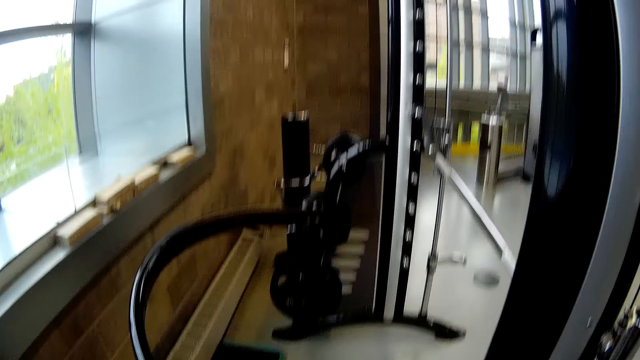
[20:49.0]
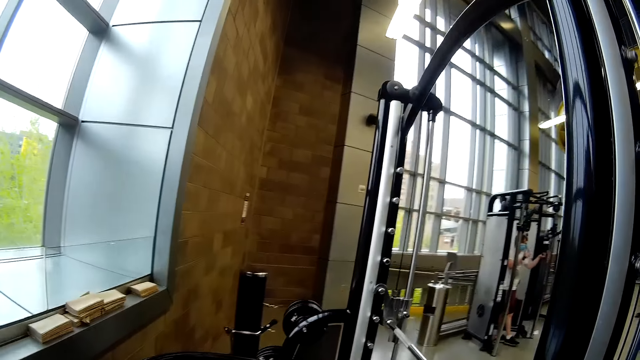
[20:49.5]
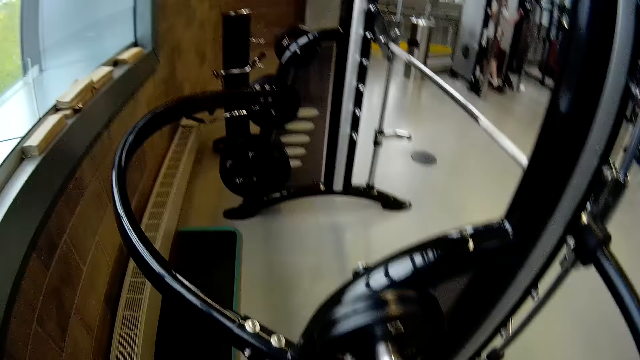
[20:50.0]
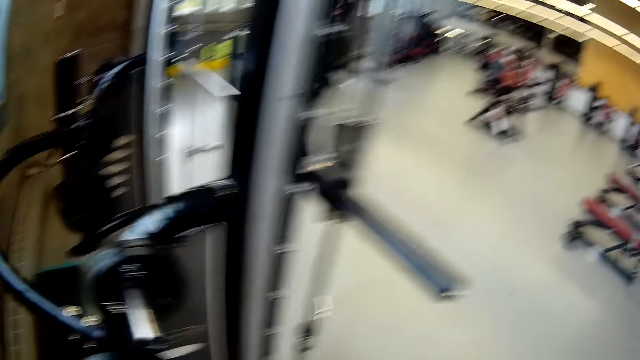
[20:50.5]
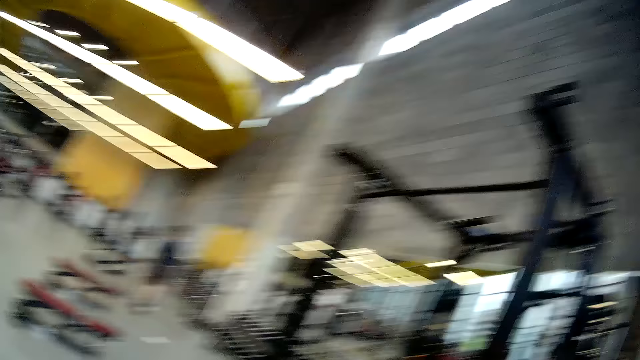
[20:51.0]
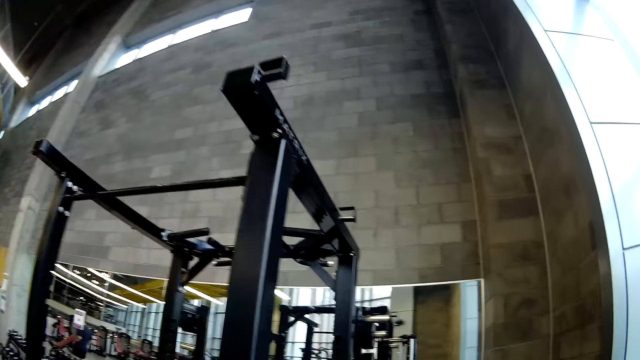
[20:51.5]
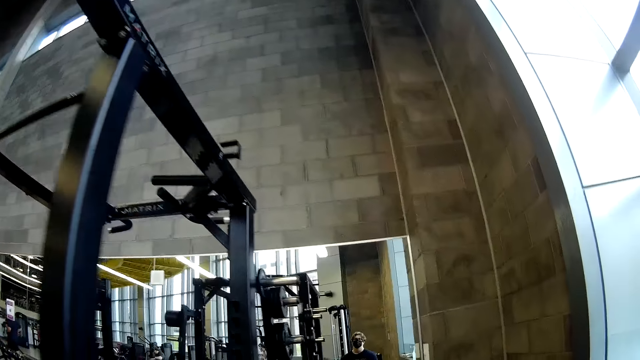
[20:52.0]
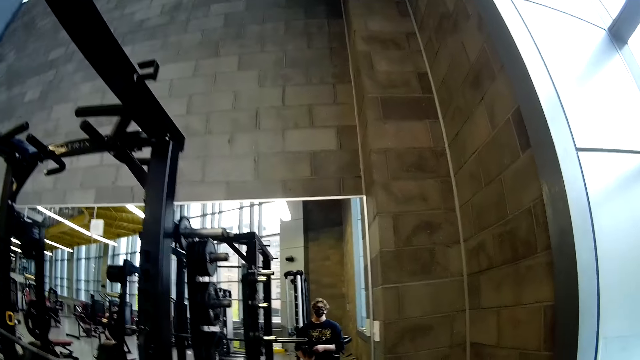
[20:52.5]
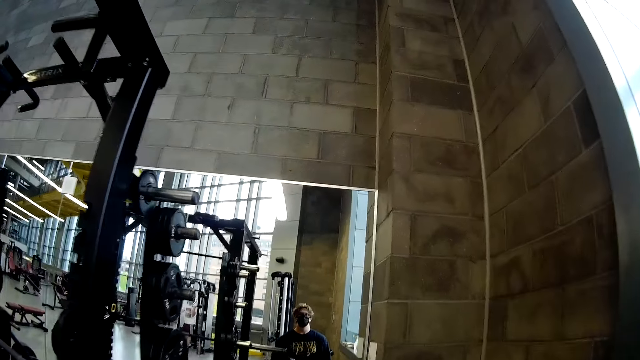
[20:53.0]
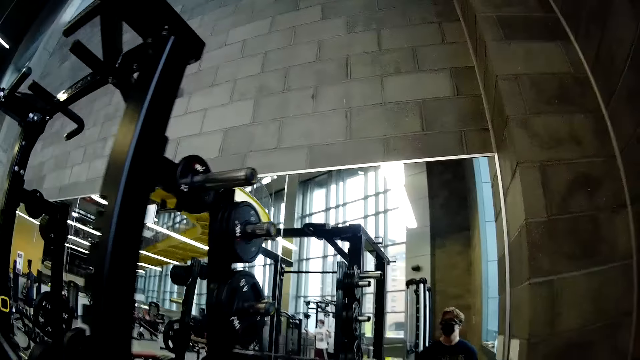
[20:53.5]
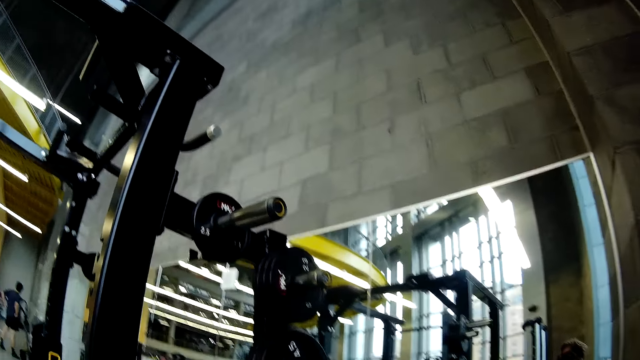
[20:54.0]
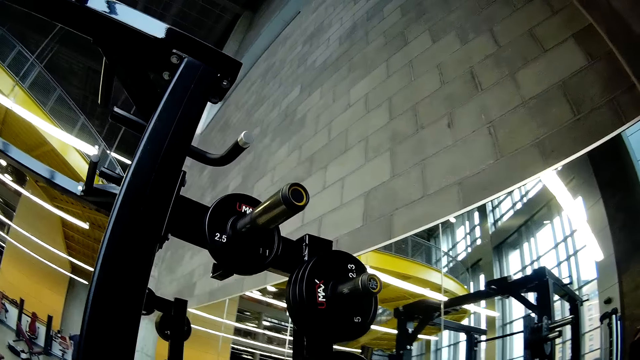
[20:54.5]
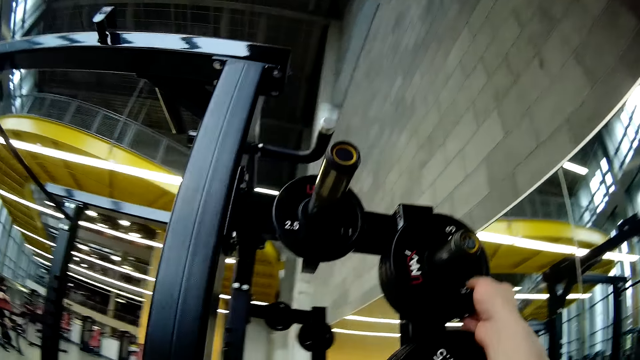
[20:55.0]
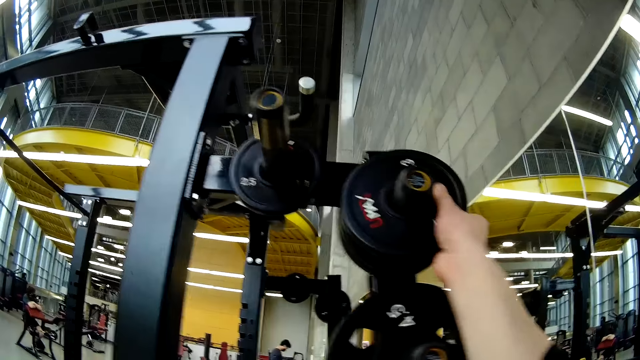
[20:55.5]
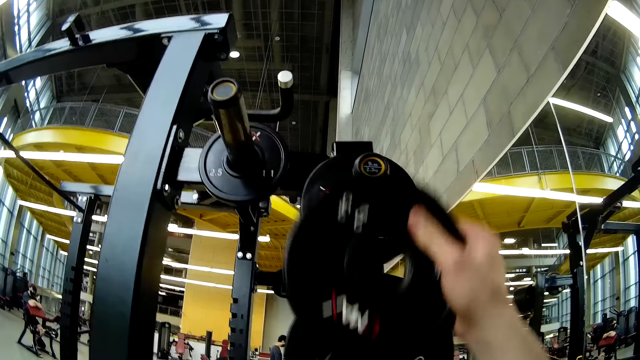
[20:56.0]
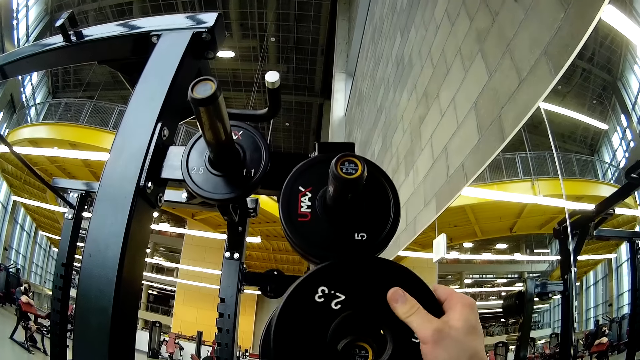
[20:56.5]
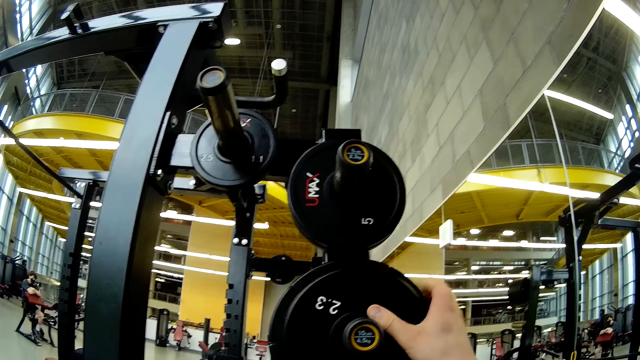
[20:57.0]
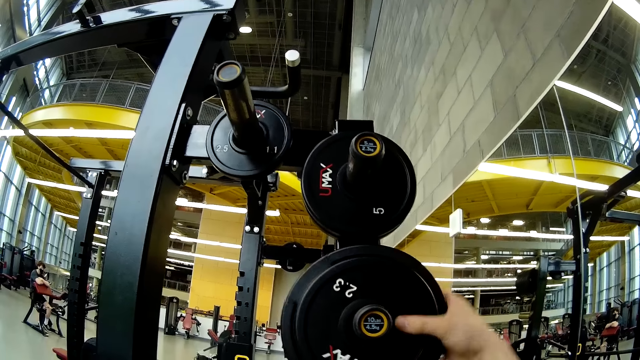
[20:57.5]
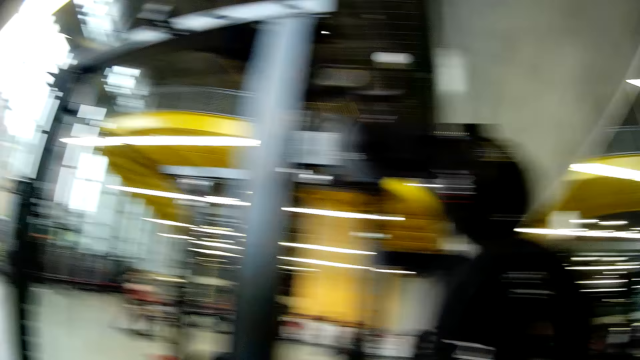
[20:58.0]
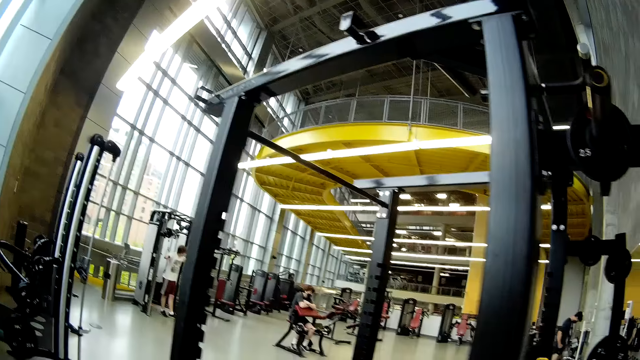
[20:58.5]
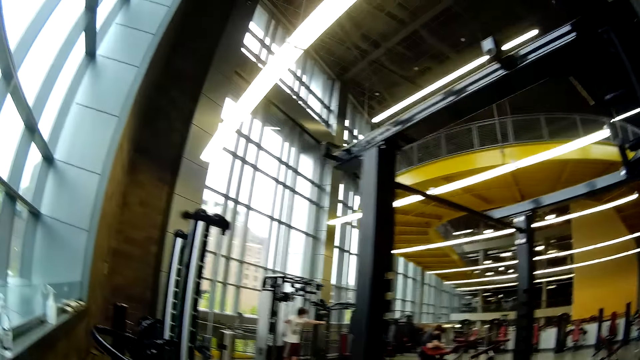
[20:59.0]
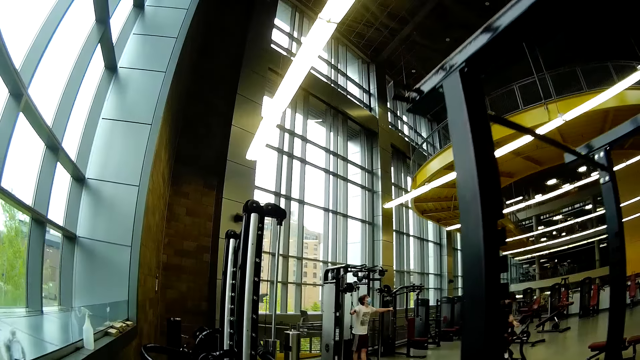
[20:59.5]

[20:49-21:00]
The camera wearer moves a weight on a folding power cage with his right hand. He removes a metal plate from the steel. He puts the metal plate in the steel. He removes two weights from the folding power cage with his right hand.

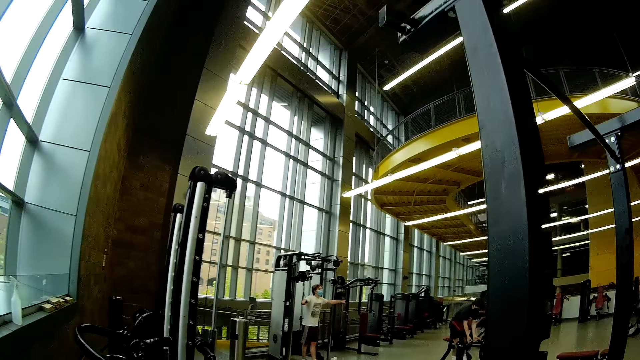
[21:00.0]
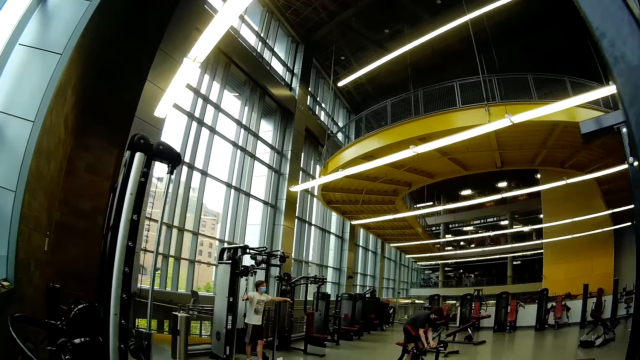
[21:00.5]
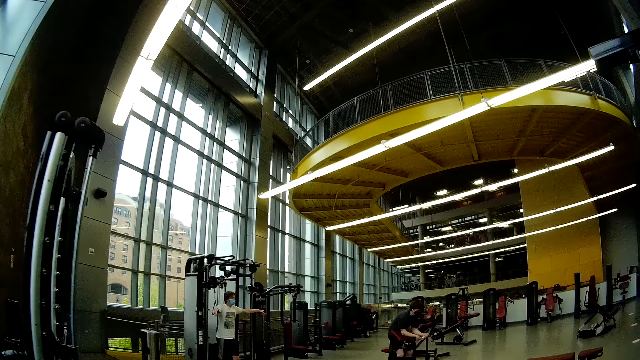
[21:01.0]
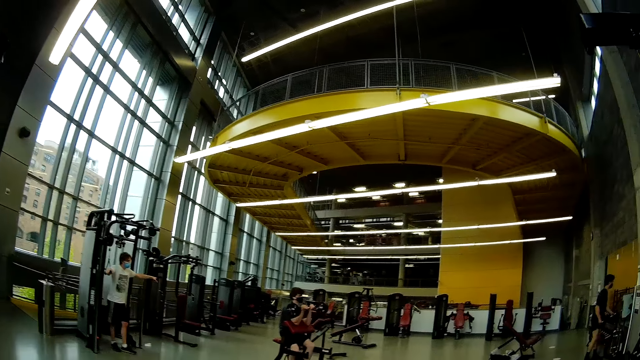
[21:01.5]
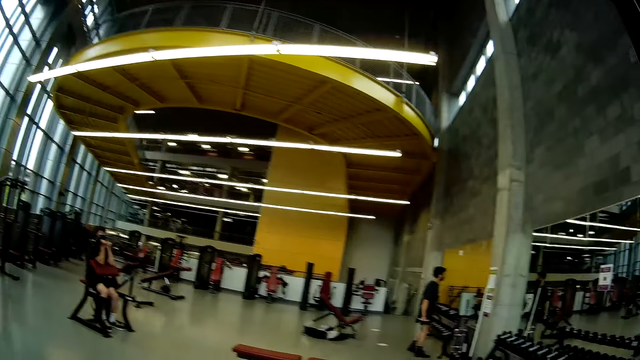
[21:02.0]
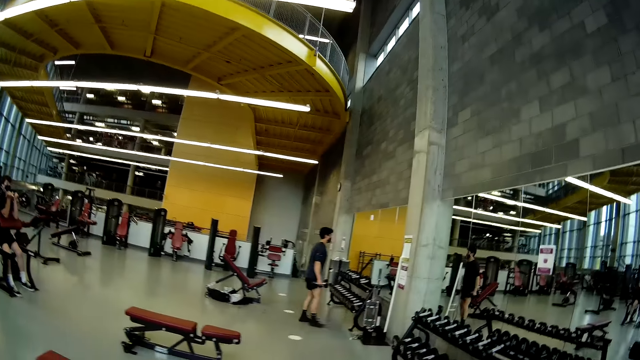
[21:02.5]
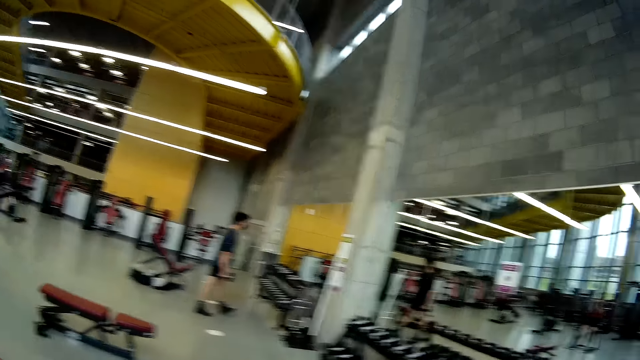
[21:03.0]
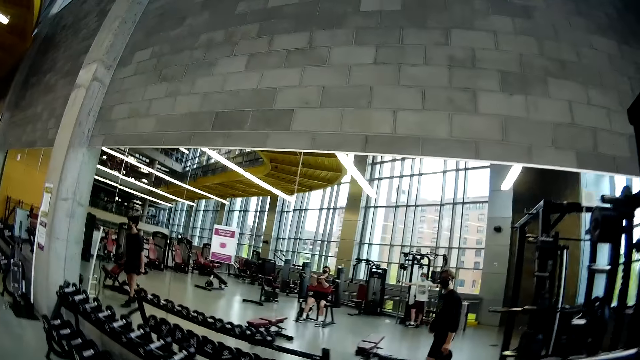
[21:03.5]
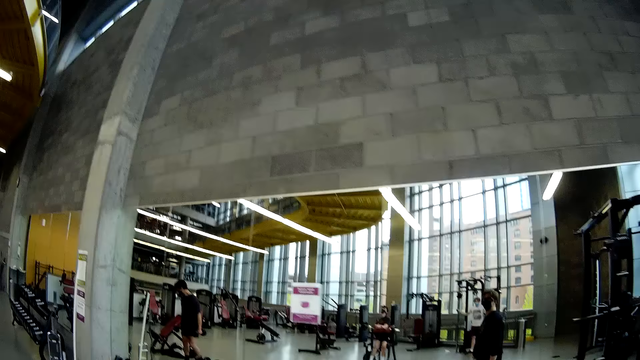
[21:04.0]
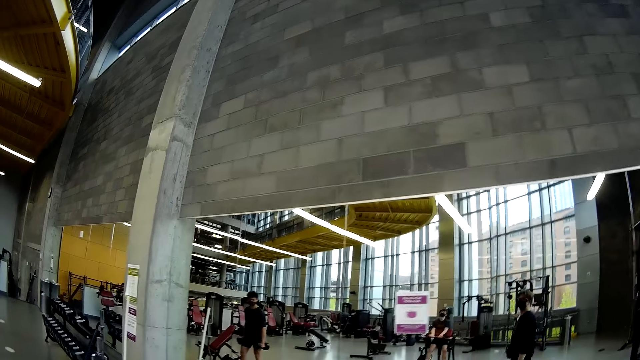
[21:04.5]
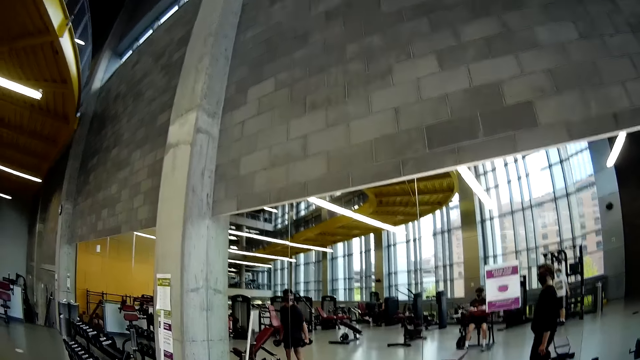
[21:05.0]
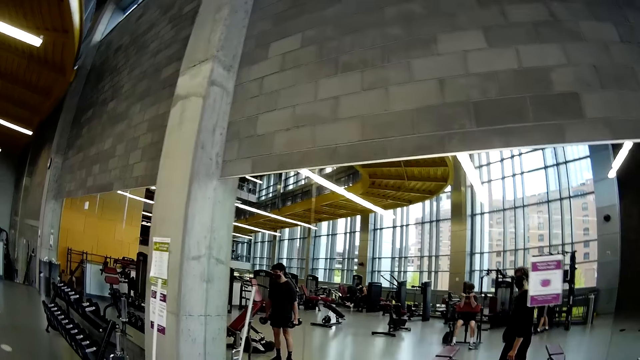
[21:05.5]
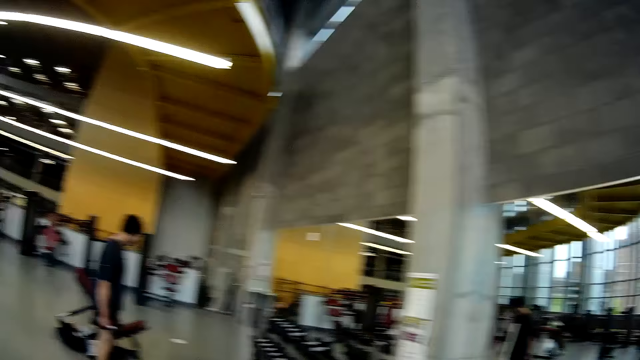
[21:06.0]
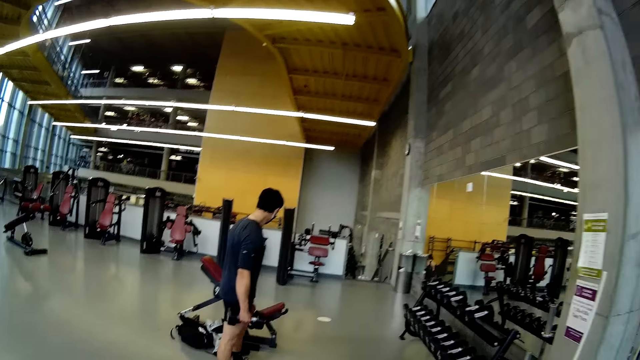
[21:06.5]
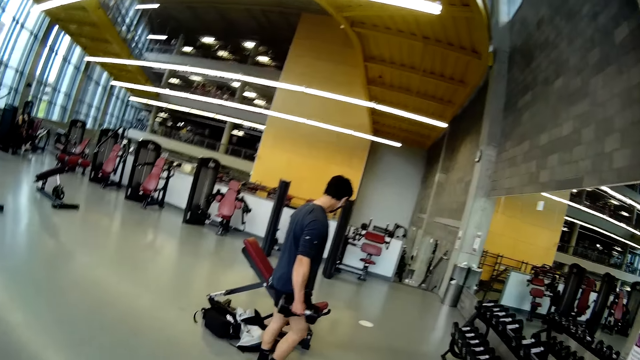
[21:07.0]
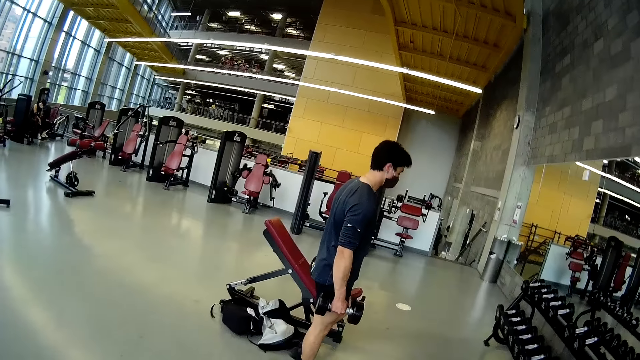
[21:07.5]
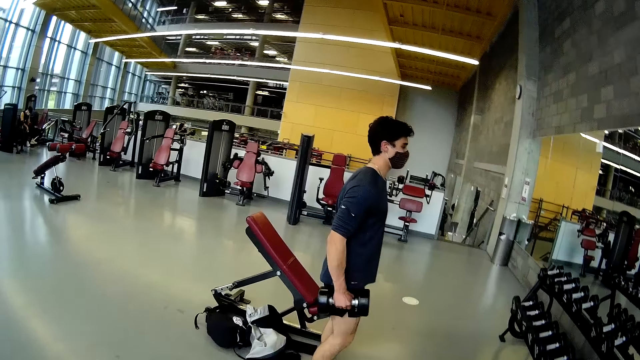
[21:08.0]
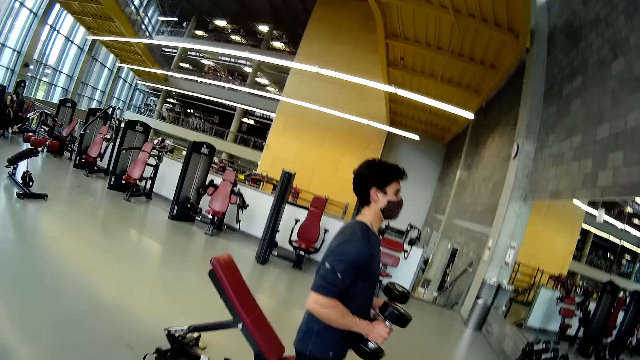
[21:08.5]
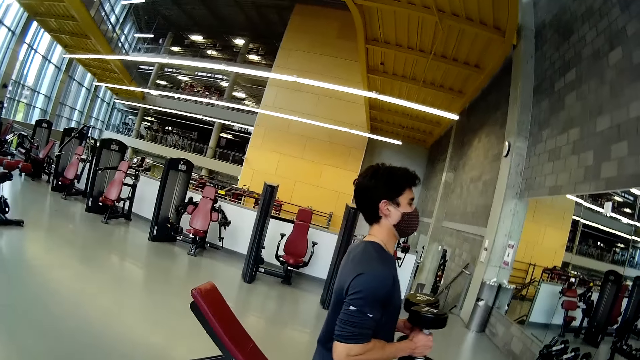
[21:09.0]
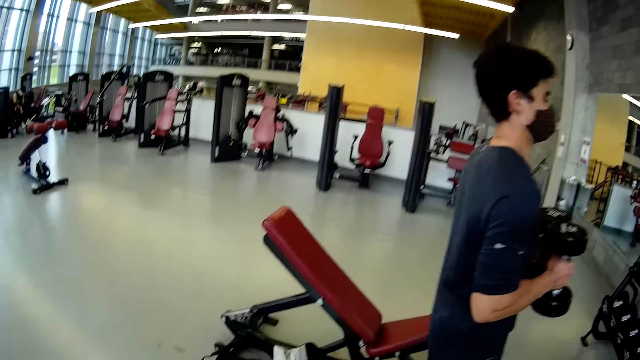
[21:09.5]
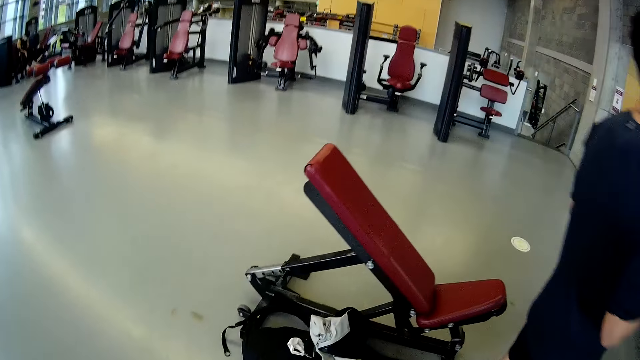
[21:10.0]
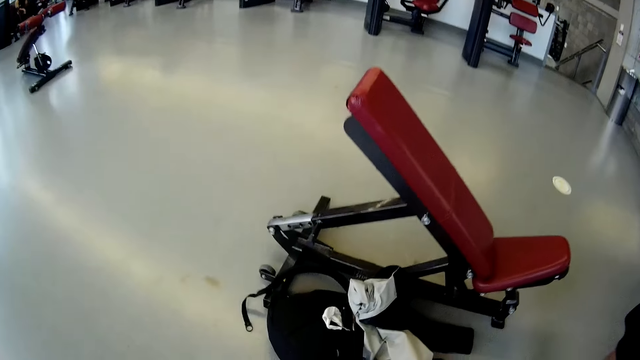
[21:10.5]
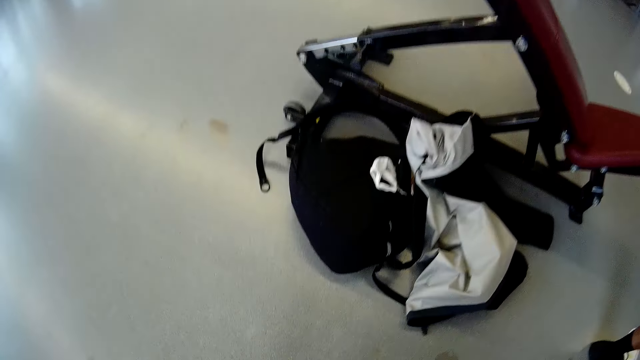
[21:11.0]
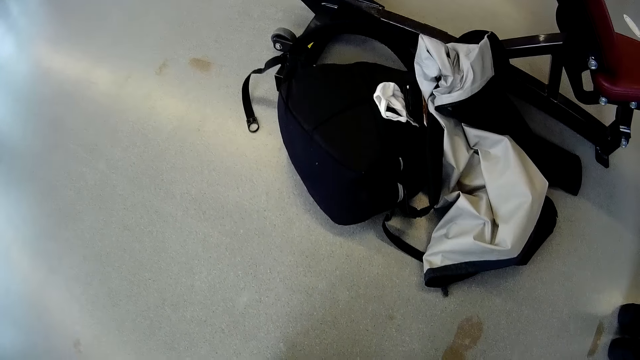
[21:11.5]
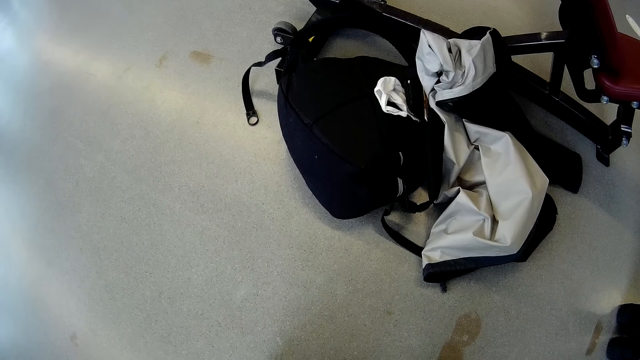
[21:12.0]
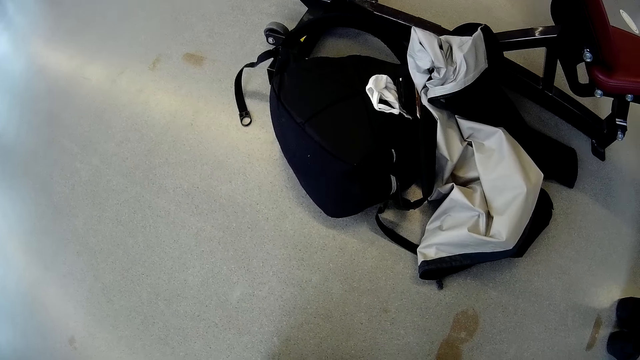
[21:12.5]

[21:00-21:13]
The camera wearer walks around. The man lifts a weight bar with his hands. Another man lifts dumbbells. The other man holds a dumbbell in his right hand and holds a dumbbell in his left hand. The camera wearer carries metal plates. The other man exercises with the dumbbells. The camera wearer bends down.
